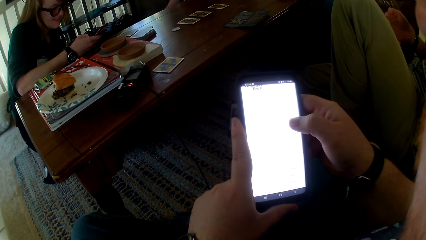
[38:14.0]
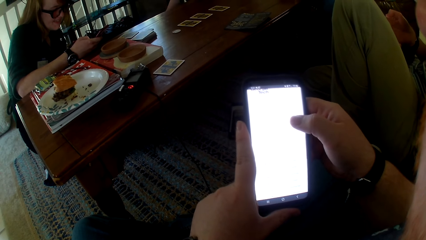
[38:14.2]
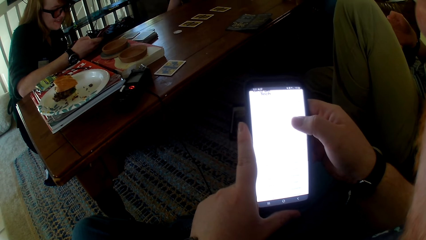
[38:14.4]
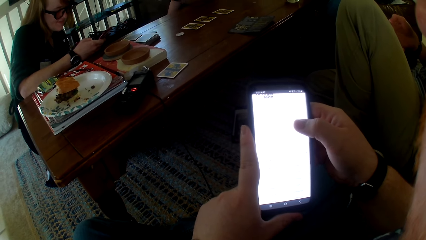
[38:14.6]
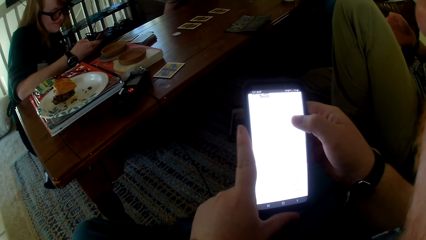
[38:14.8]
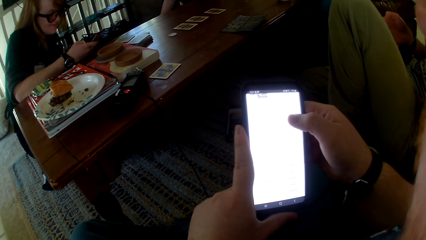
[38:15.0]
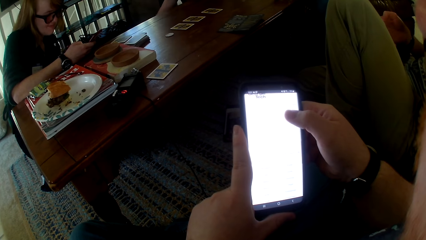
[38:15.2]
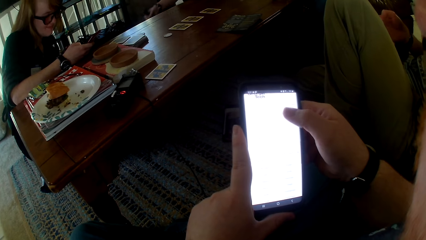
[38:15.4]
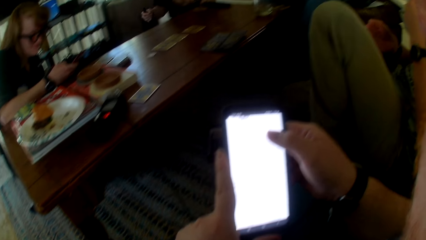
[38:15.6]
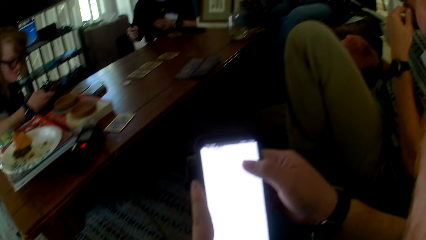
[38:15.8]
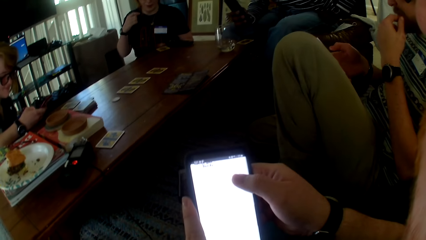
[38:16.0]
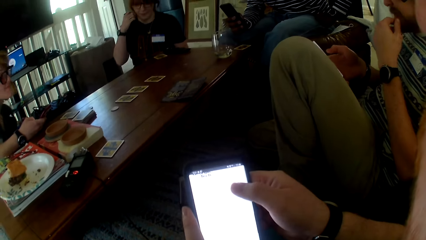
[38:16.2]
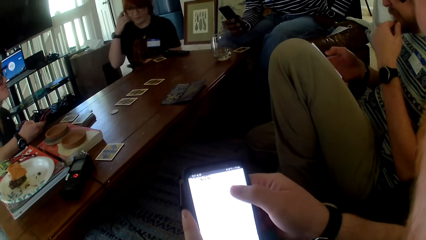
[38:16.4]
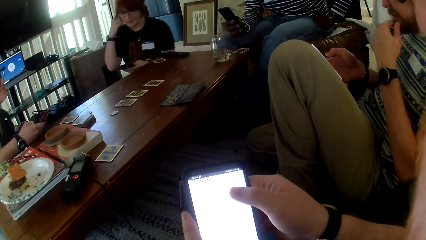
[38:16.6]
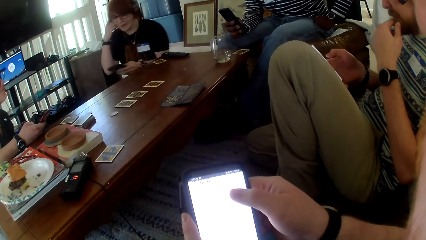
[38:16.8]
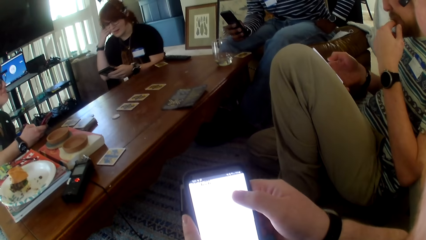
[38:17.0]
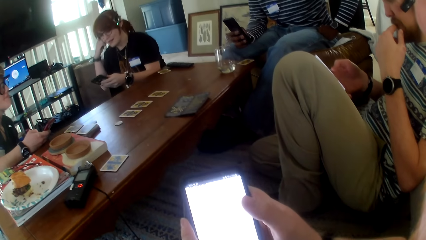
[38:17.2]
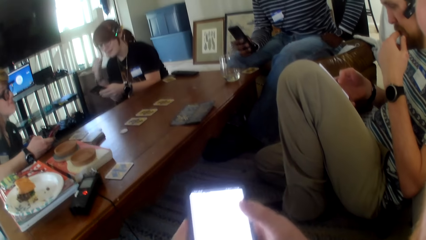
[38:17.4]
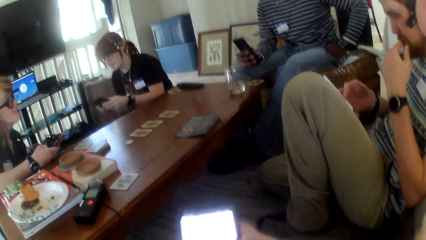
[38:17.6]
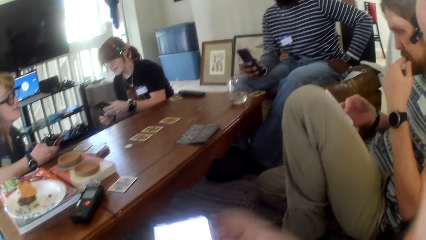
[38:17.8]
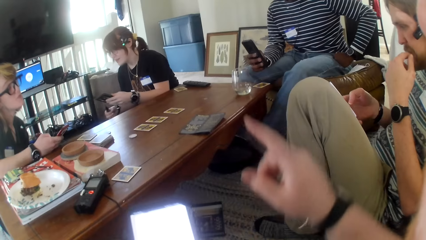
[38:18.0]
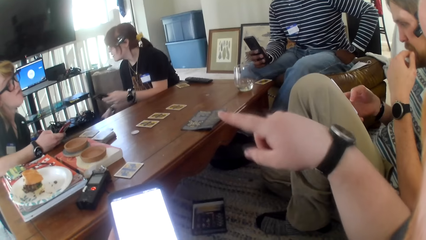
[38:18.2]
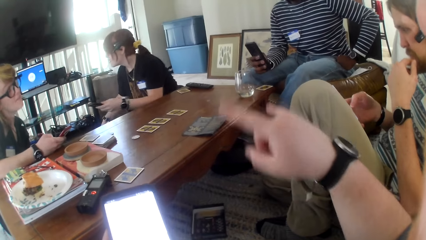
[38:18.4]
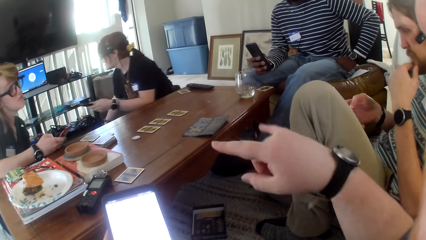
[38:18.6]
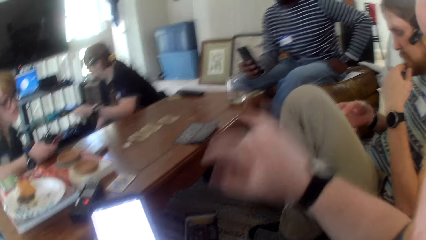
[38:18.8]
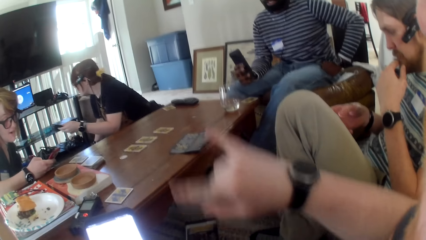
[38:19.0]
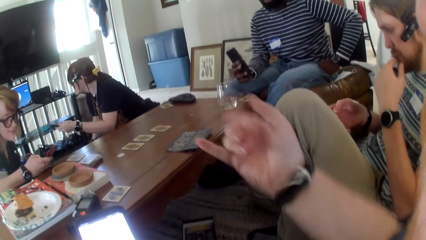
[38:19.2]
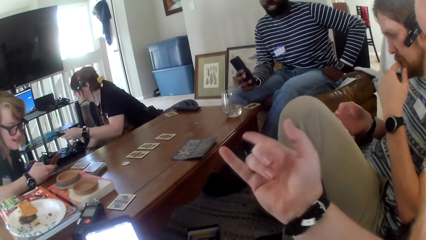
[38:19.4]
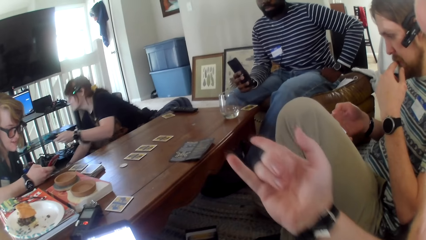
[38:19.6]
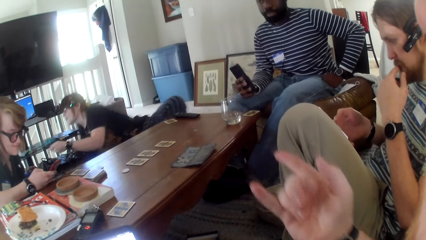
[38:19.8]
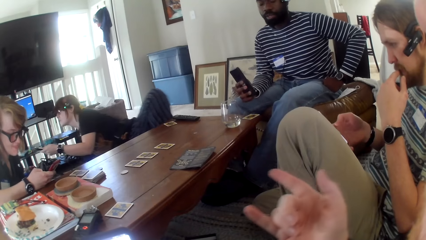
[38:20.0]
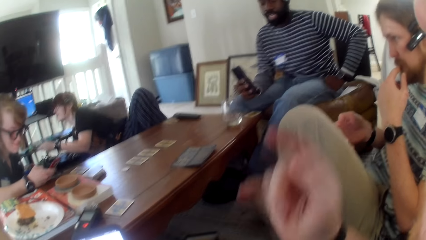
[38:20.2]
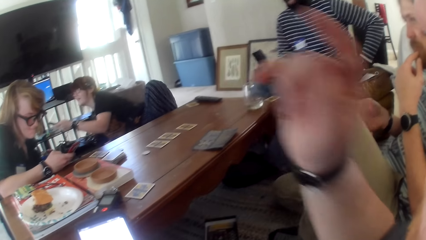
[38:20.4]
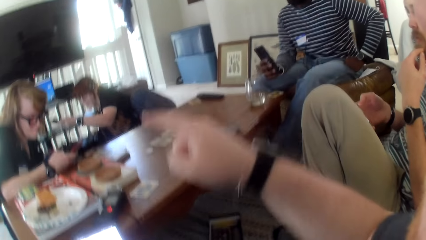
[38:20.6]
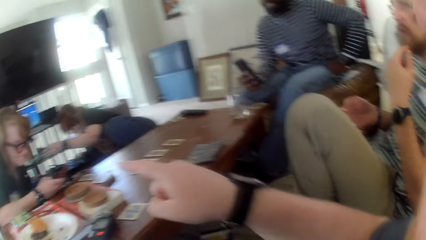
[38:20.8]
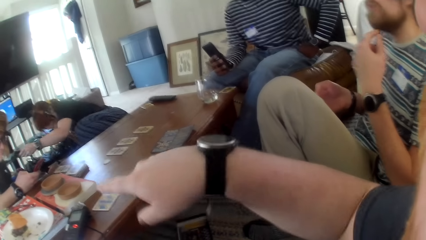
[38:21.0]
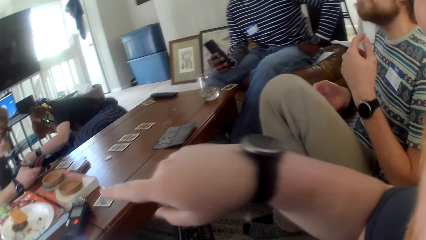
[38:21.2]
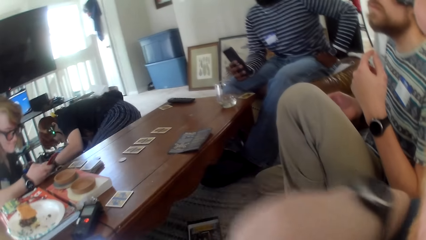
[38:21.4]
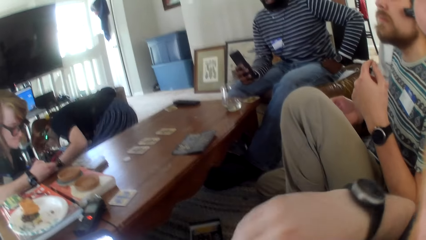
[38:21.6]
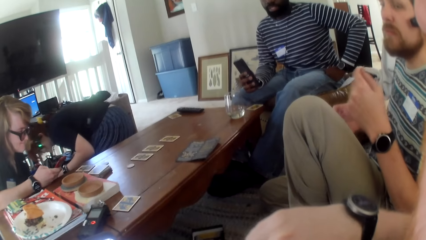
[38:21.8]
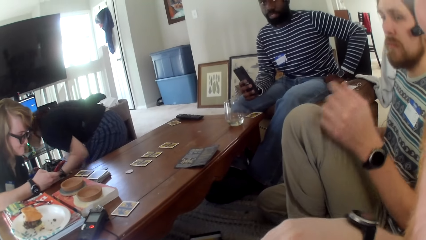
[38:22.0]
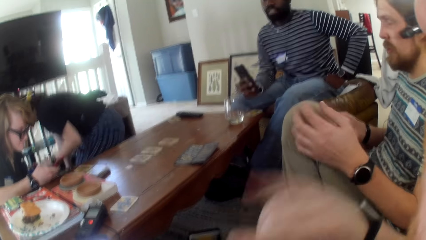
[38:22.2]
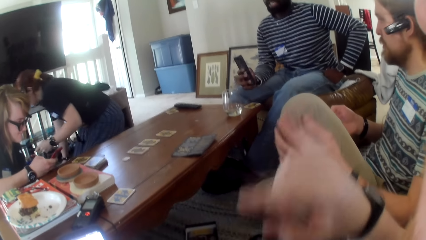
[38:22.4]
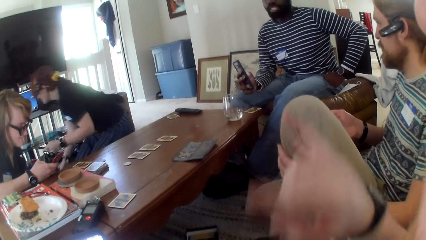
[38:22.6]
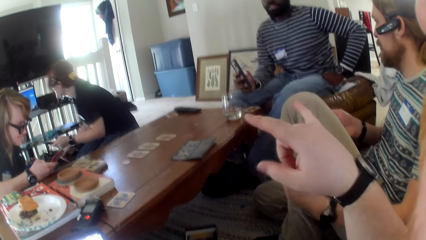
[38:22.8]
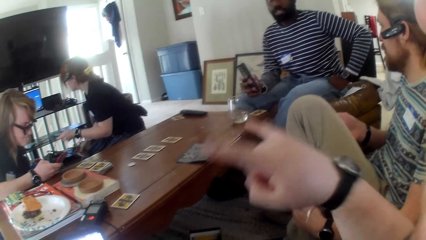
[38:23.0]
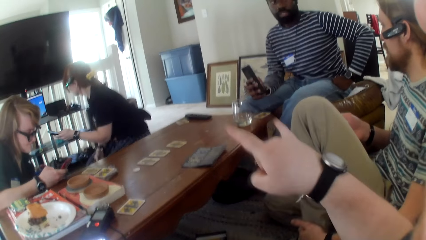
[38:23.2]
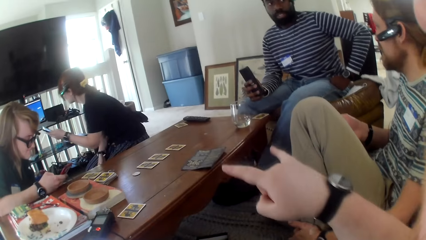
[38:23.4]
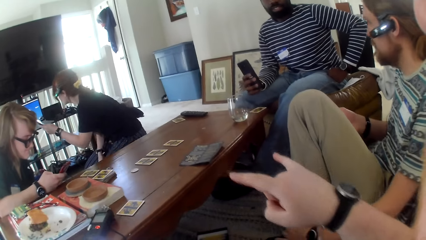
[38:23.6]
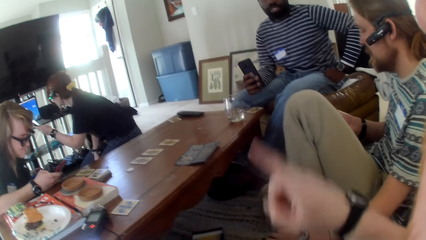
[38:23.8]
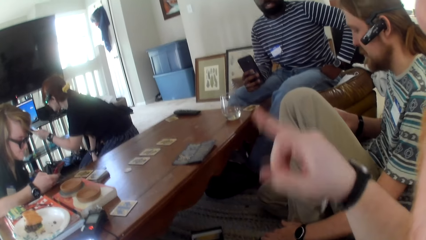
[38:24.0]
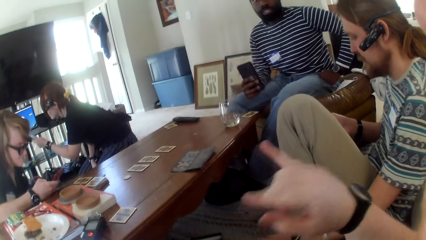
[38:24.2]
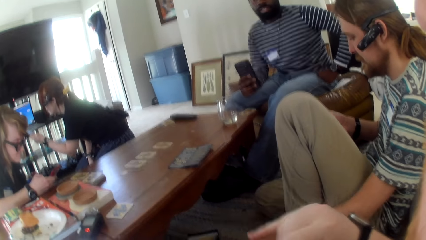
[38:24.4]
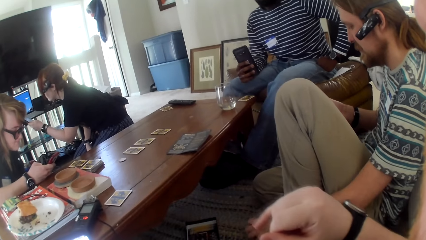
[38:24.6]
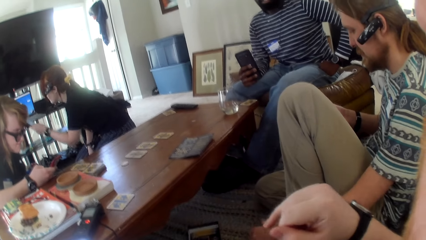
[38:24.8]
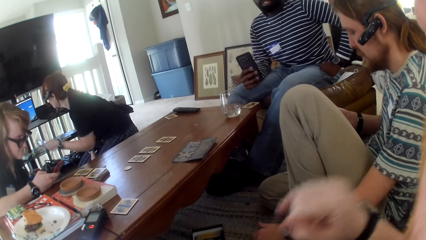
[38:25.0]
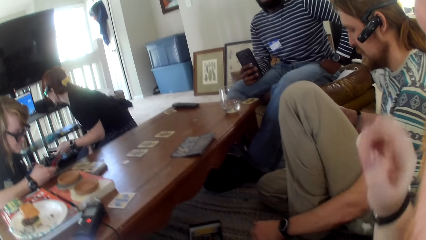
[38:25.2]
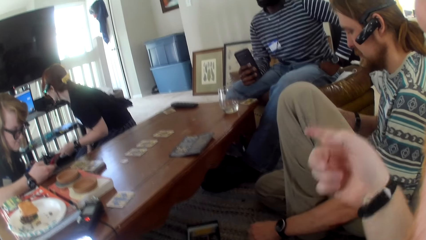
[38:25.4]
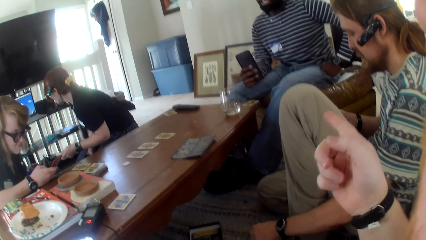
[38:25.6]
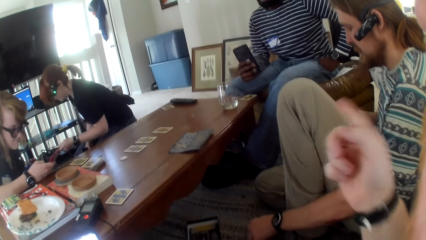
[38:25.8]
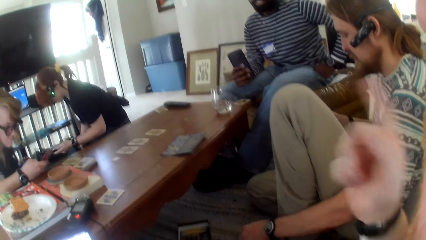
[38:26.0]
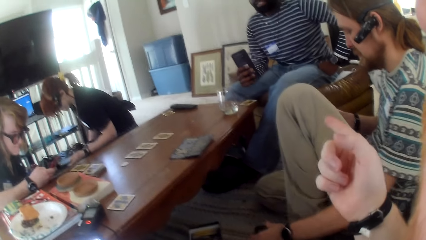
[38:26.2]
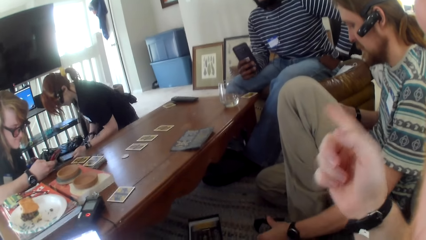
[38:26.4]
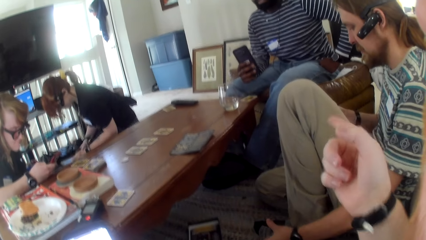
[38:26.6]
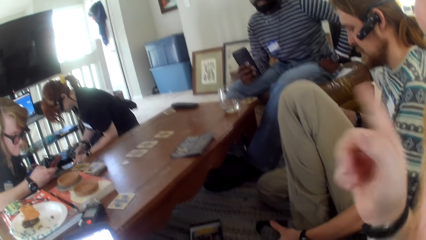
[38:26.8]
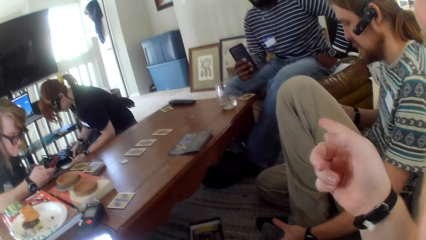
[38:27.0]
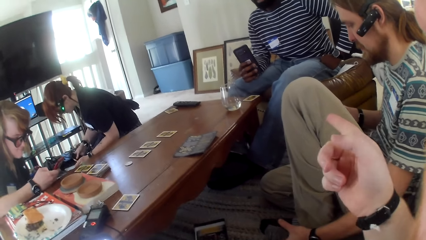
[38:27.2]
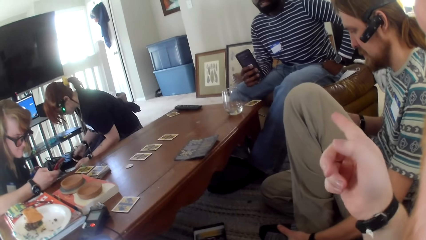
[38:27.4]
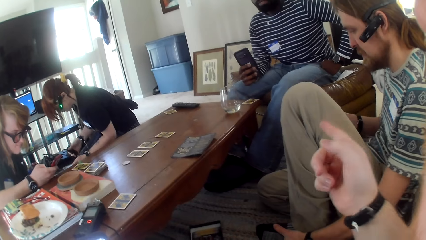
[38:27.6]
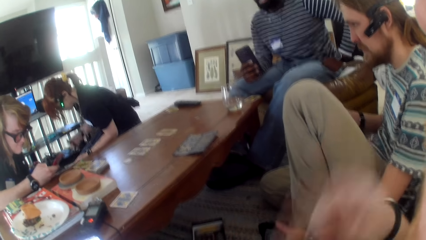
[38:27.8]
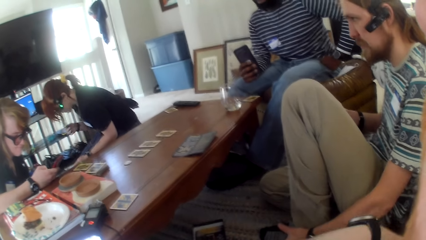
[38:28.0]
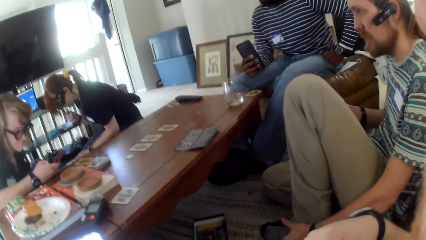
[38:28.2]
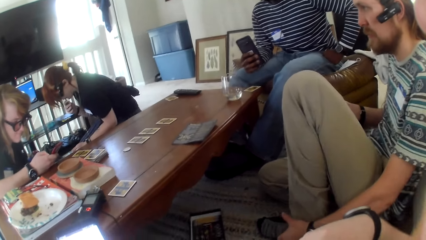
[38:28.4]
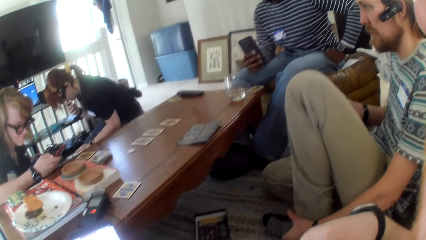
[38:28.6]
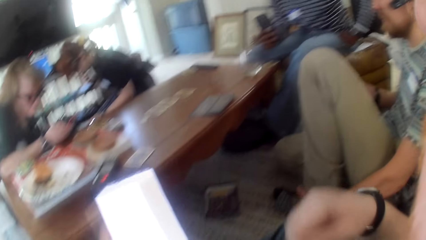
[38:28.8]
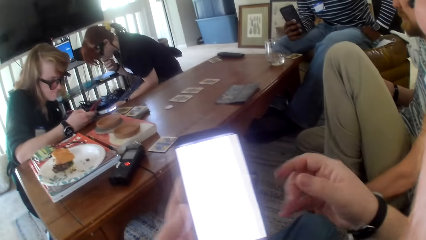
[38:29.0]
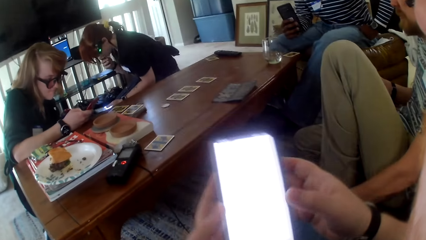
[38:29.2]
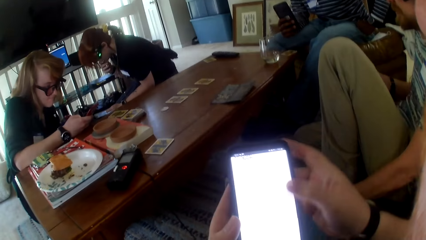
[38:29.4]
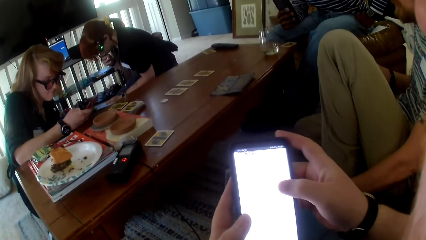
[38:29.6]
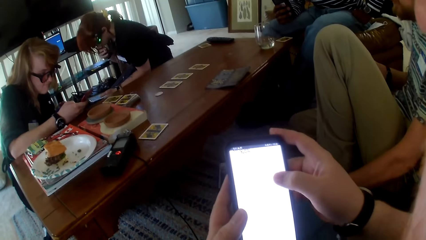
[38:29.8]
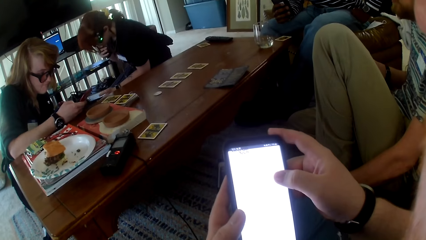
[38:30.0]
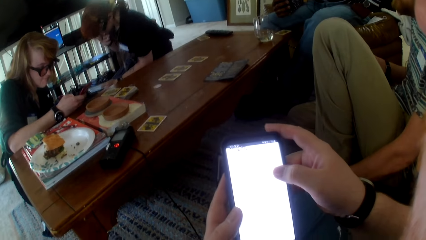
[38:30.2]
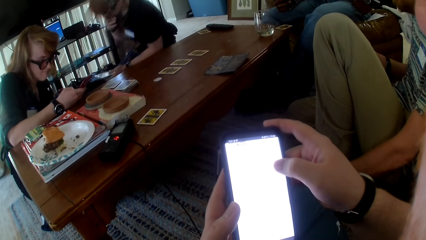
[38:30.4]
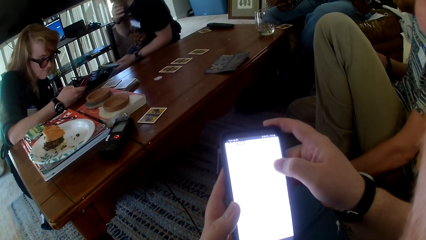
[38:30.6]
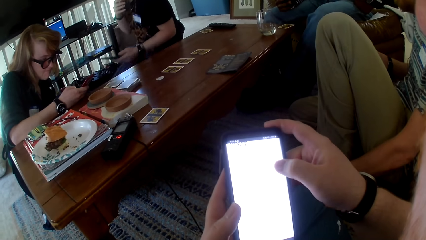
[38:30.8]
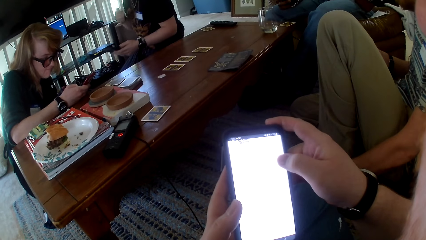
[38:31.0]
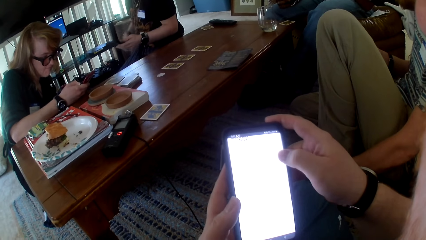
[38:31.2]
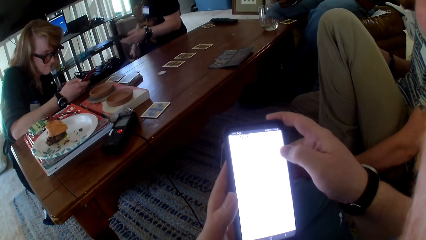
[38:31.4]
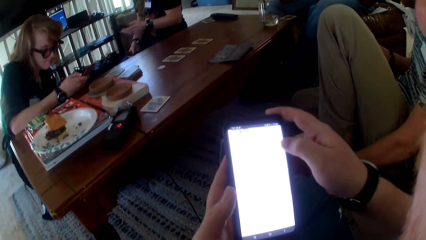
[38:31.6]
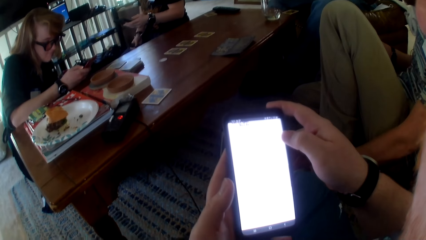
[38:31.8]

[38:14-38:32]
A woman talks. The camera wearer talks, moves a hand, and talks. The woman stands. The camera wearer talks and uses the phone.
